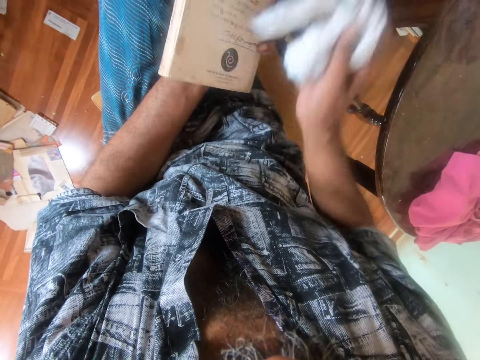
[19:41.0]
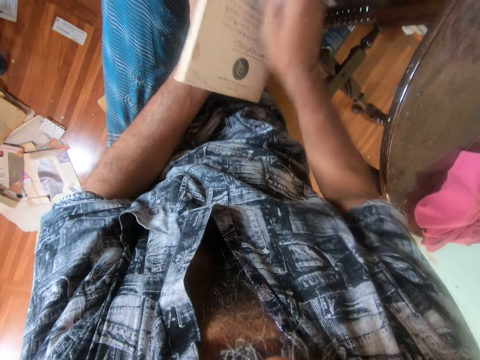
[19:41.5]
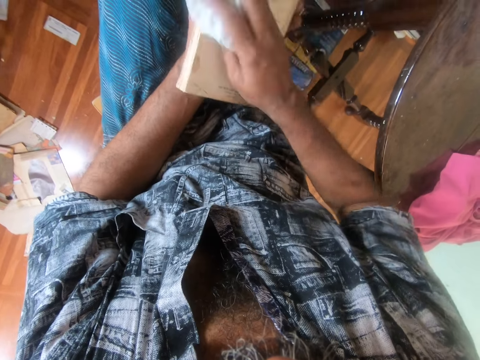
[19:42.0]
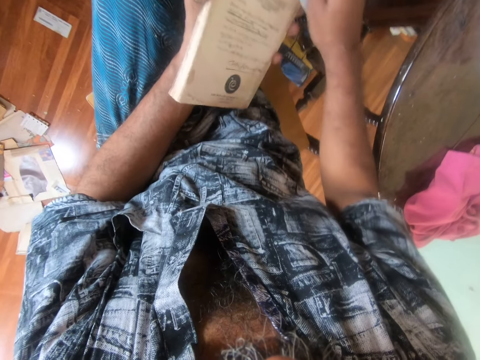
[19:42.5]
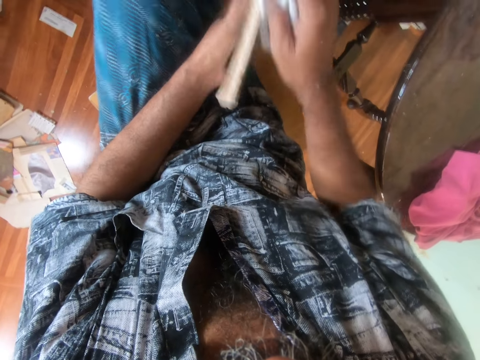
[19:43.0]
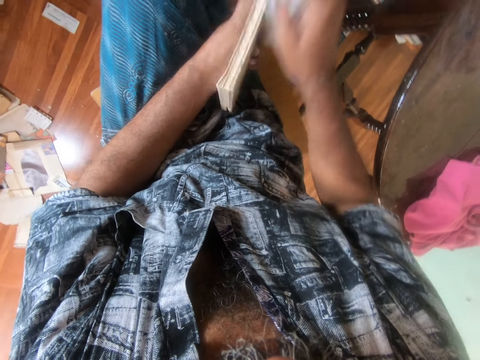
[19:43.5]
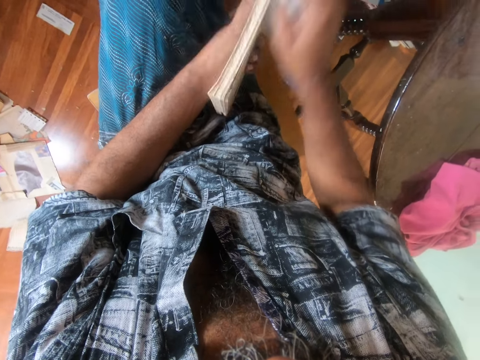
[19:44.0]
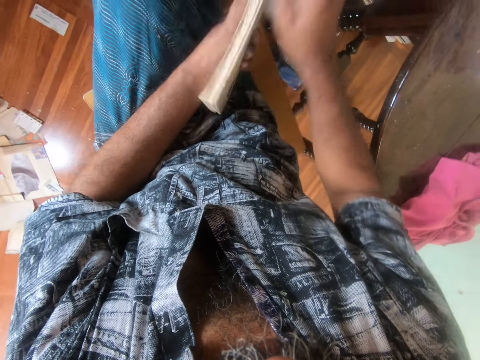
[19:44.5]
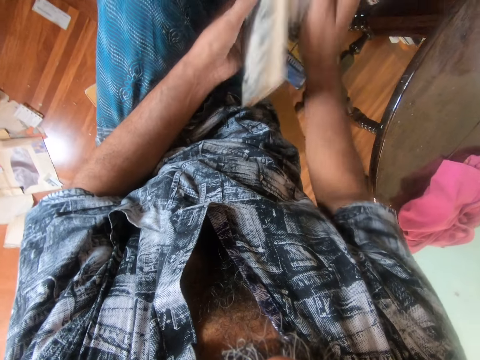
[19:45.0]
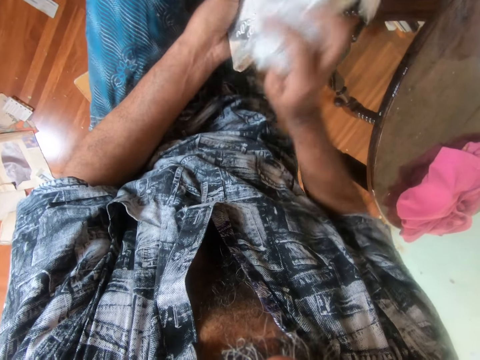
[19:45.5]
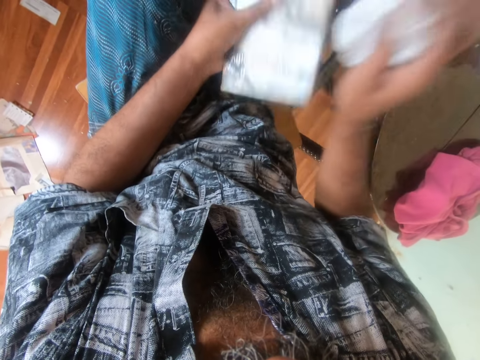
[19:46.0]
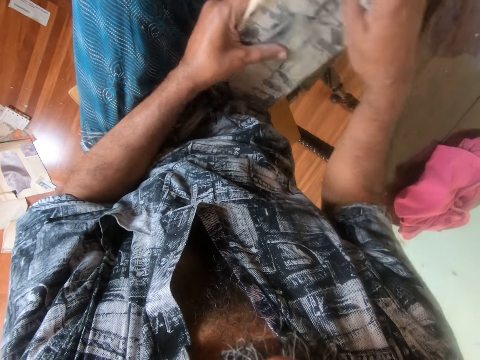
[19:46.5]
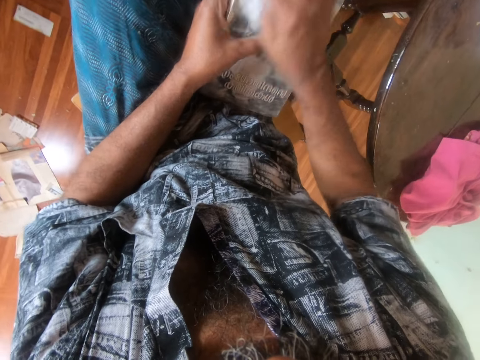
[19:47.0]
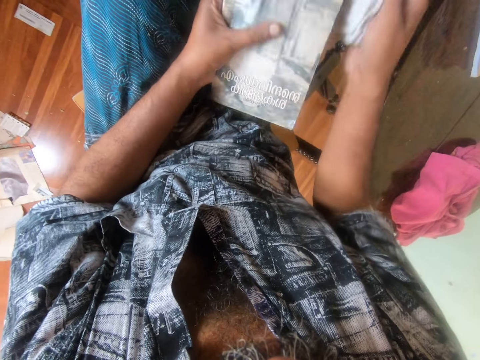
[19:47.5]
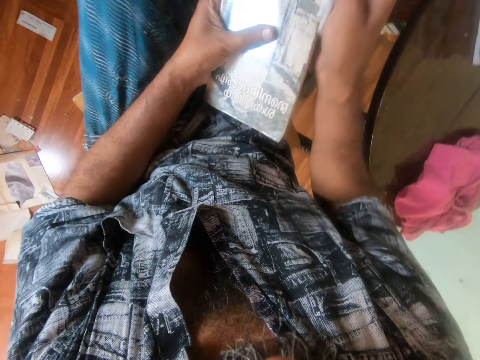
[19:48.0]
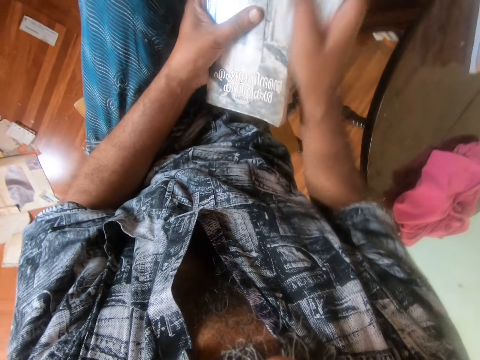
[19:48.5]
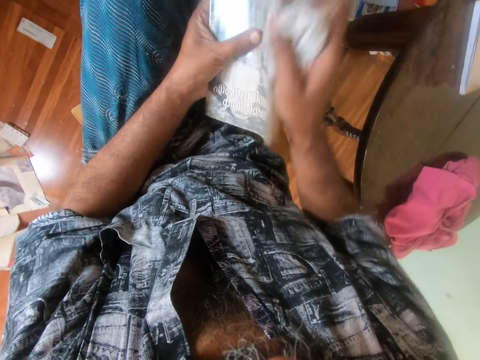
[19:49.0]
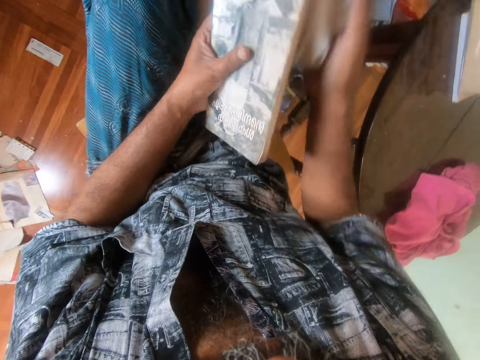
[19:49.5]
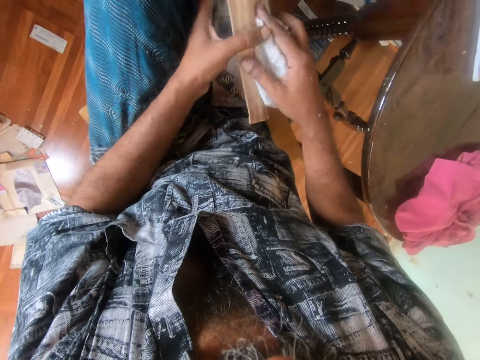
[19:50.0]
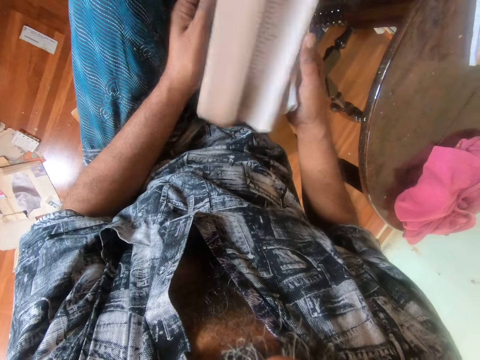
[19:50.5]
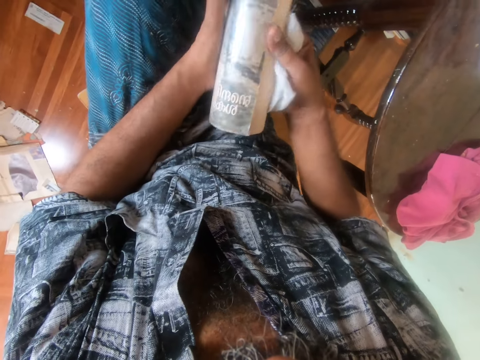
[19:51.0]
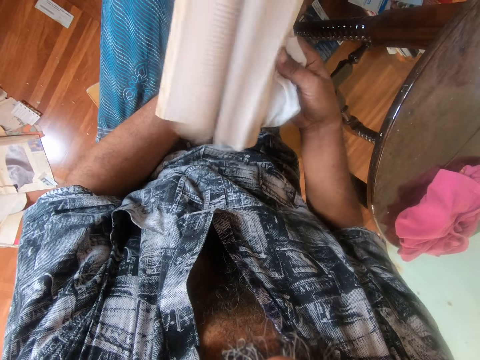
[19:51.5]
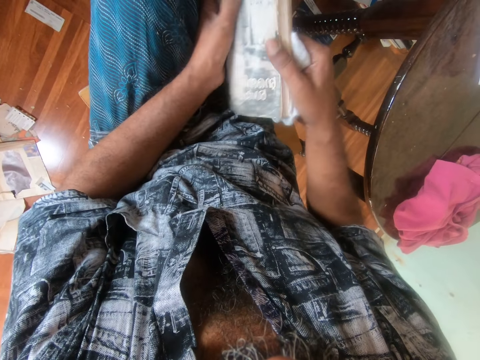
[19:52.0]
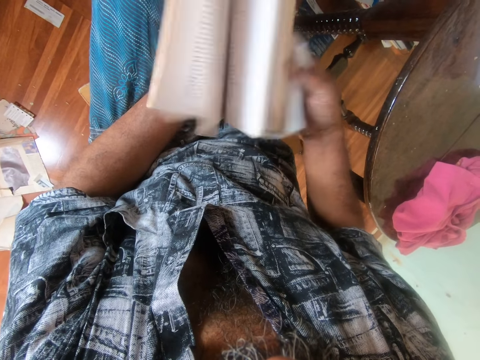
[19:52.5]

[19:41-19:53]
The camera wearer opens the book pages. They peruse the pages of the book.

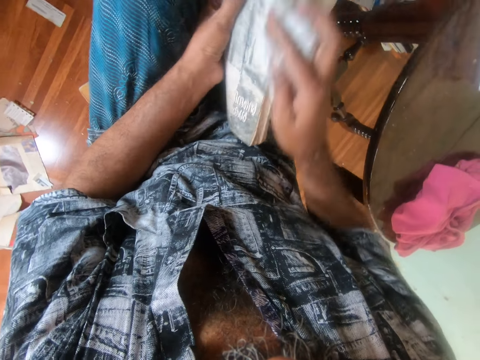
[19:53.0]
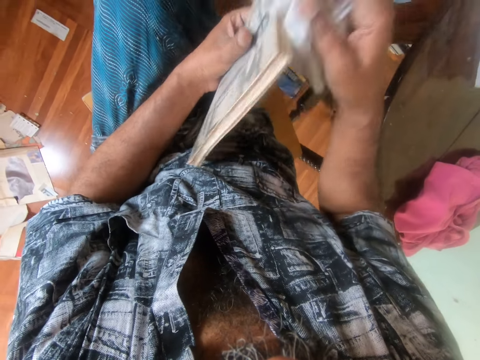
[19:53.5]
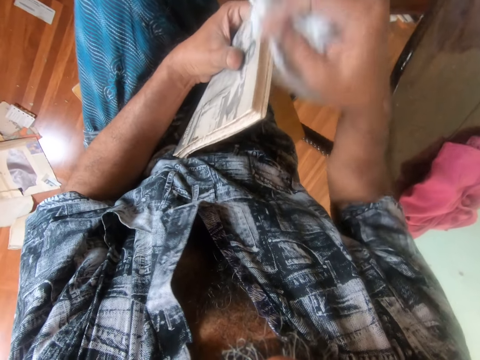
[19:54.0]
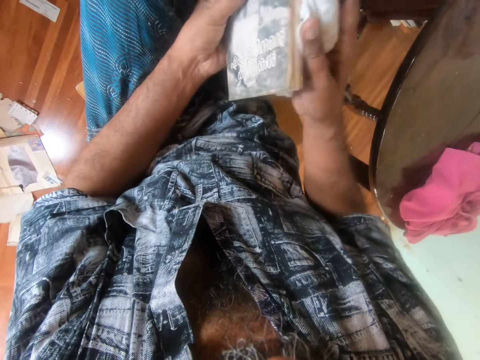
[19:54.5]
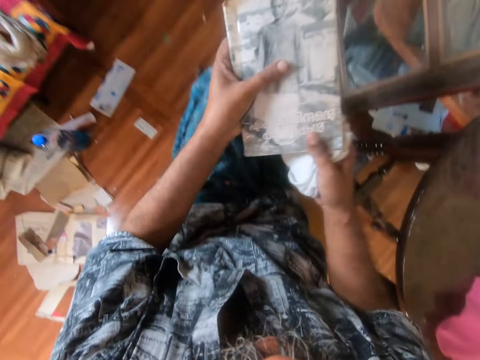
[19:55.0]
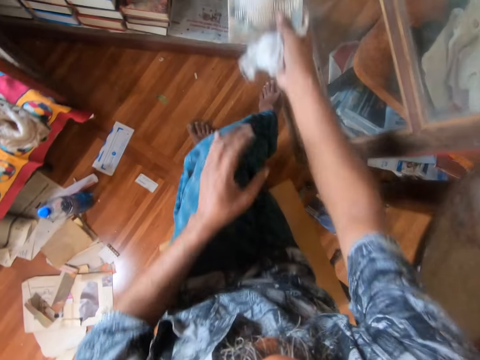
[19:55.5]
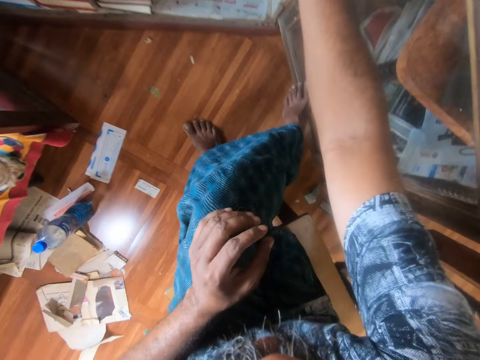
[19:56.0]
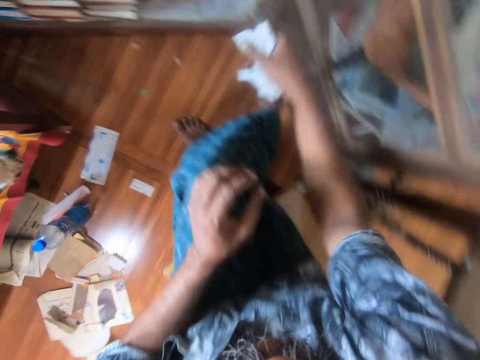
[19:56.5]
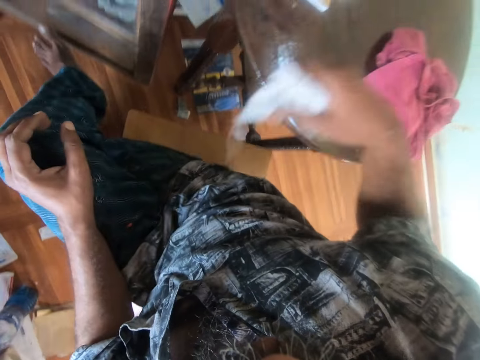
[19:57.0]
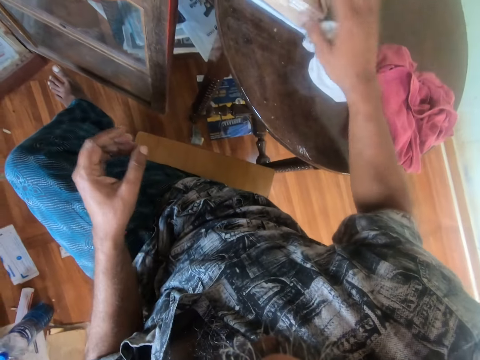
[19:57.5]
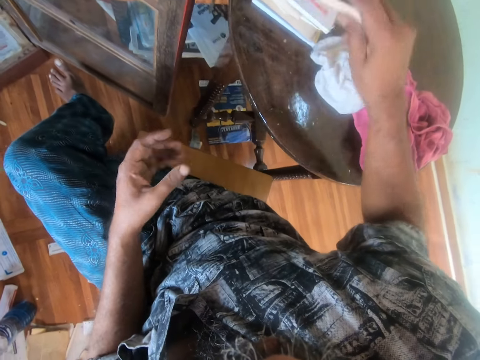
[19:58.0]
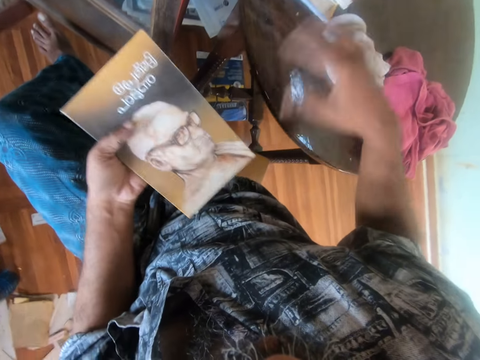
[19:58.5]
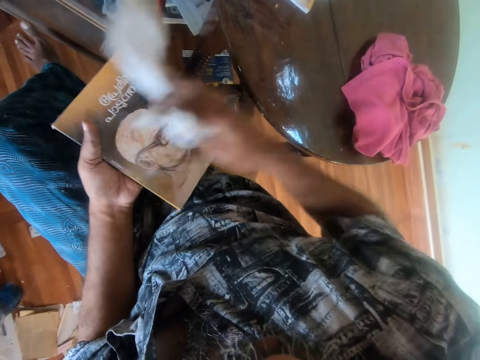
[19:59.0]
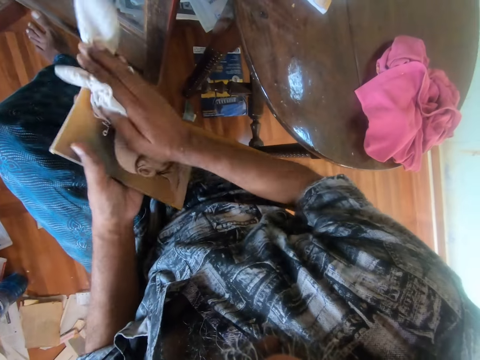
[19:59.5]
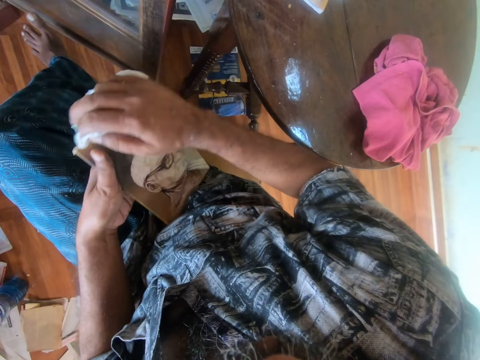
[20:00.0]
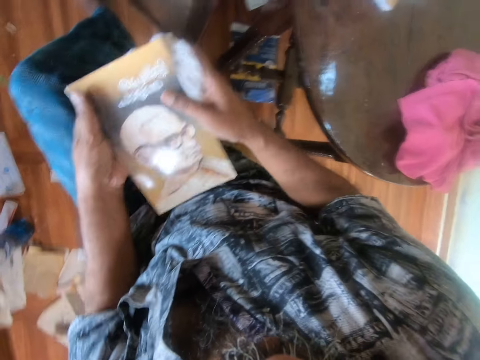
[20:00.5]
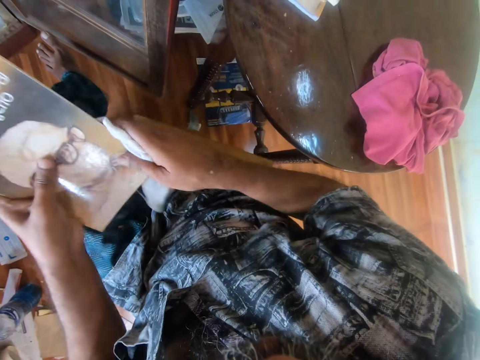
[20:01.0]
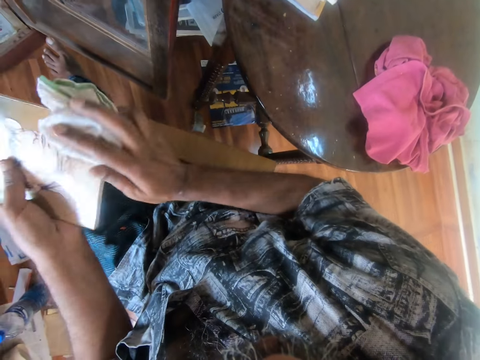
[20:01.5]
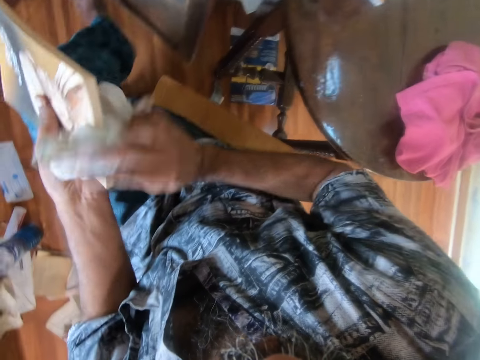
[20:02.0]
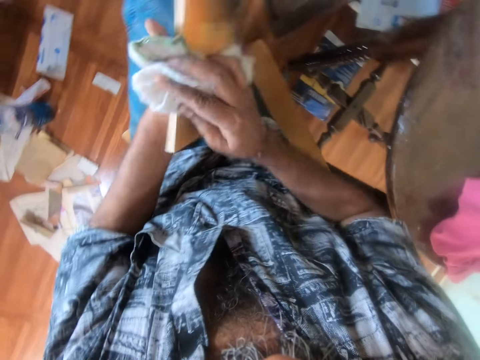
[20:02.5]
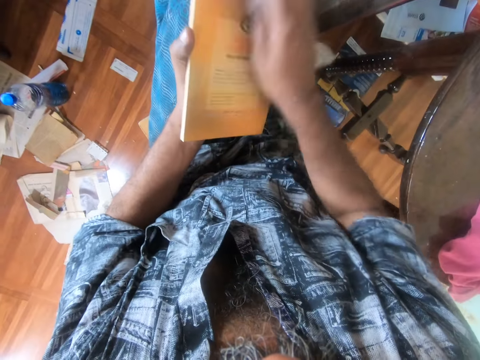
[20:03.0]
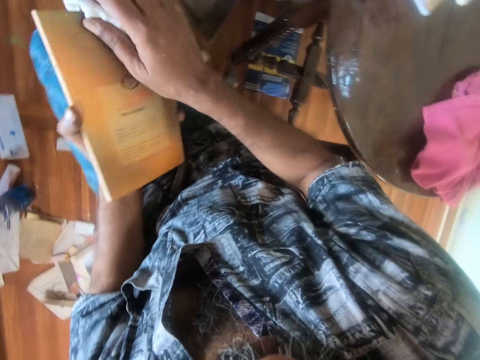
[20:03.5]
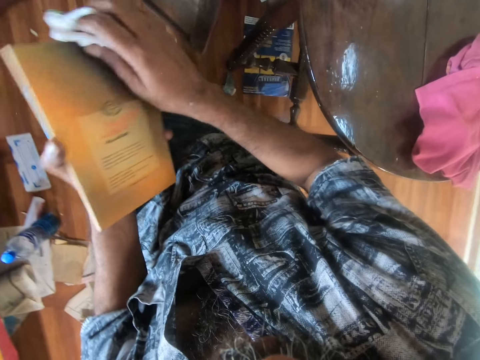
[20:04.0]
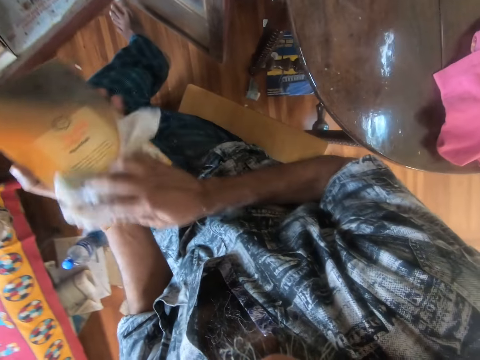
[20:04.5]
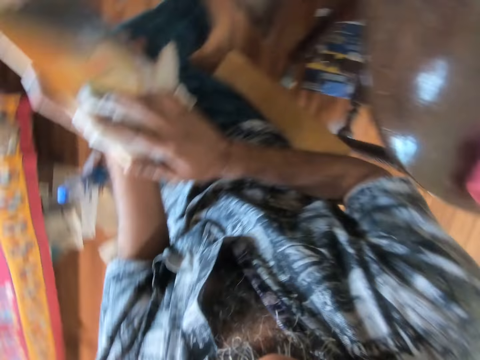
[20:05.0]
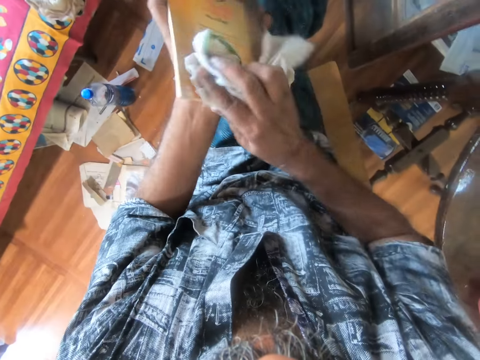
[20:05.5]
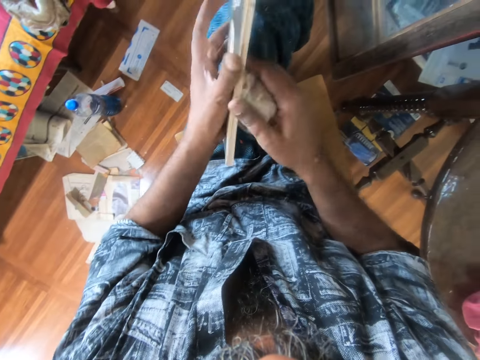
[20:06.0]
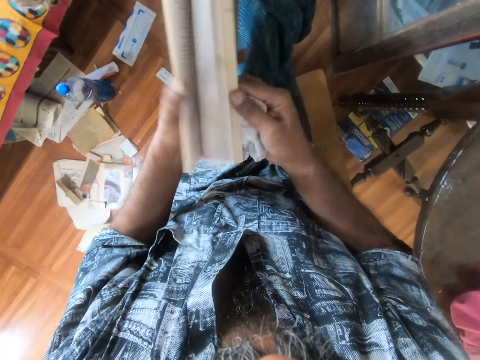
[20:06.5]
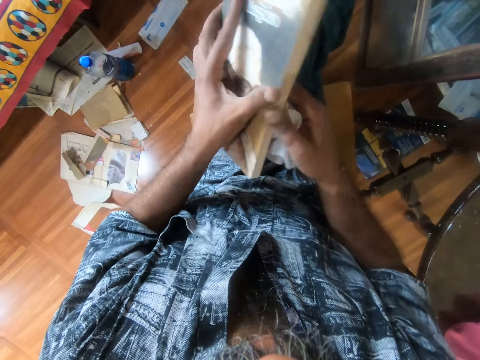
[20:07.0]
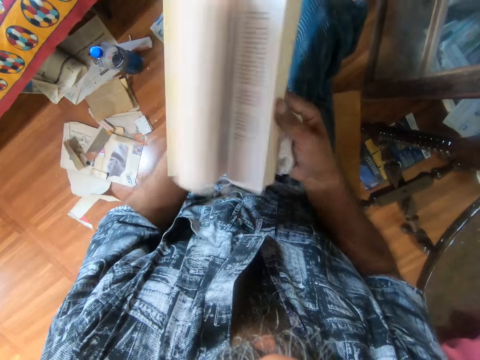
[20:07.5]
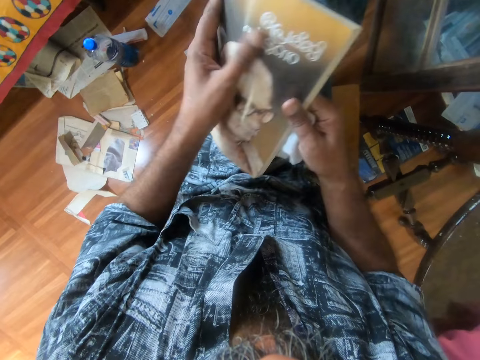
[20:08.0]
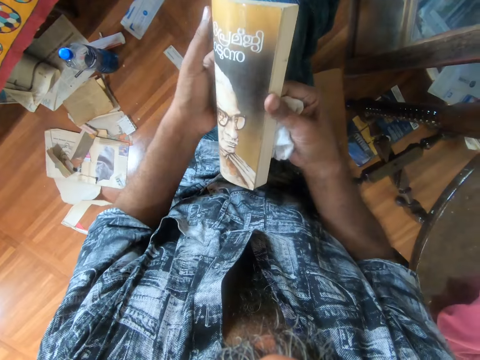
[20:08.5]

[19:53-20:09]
The camera wearer wipes the back of a book with a rag. She takes the book from the left hand. She places the book on a bookshelf. She turns around a room. She places the rag on a table. She picks a book from the table. She takes the book to her left hand. She holds the book with the left hand. She picks the rag from the table. She wipes the back of the book with the rag. She turns the book over. She wipes the back of the book with the rag. She opens the book pages. She peruses the pages of the book.
